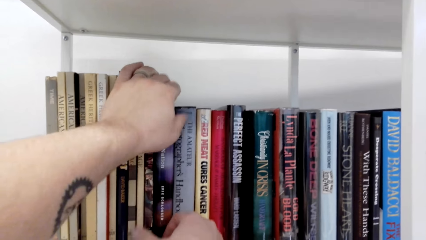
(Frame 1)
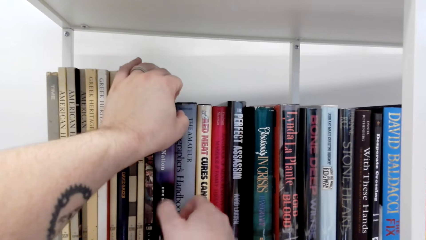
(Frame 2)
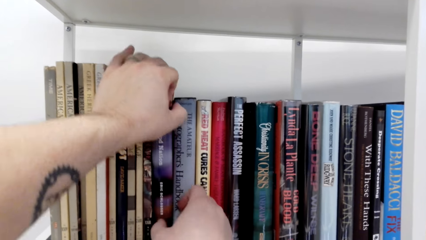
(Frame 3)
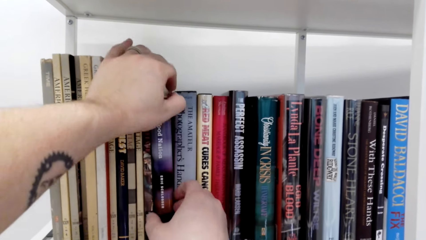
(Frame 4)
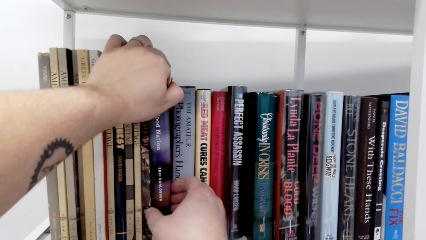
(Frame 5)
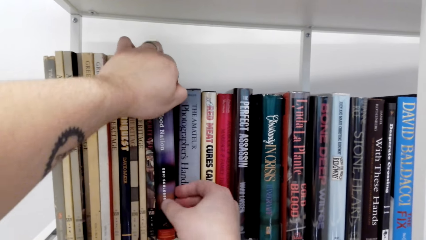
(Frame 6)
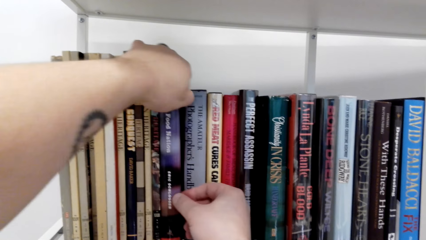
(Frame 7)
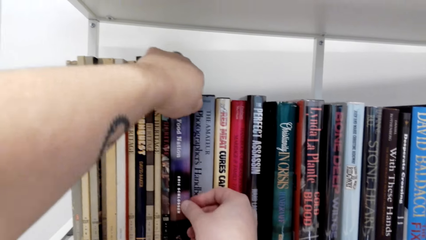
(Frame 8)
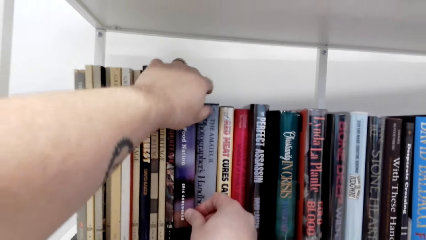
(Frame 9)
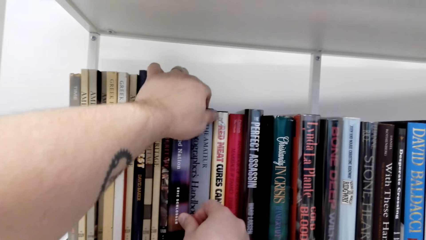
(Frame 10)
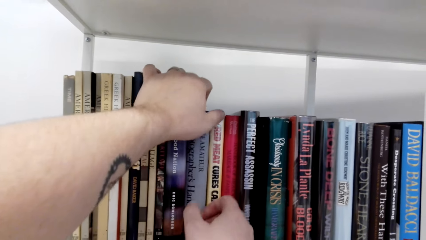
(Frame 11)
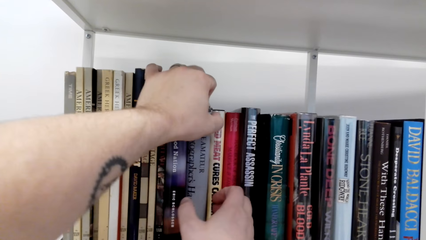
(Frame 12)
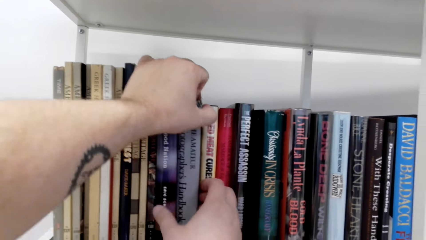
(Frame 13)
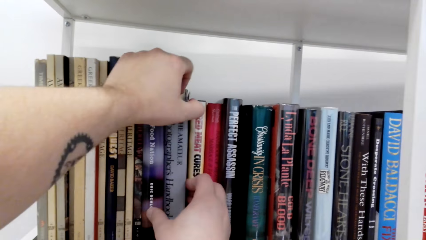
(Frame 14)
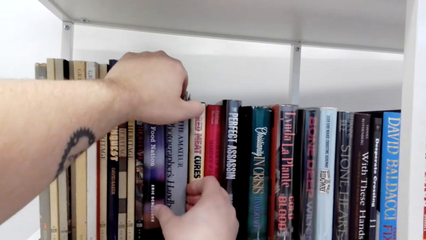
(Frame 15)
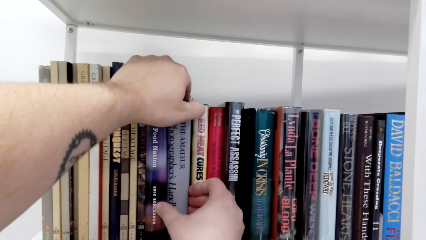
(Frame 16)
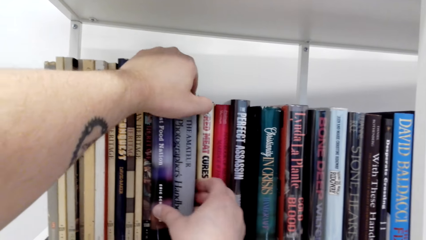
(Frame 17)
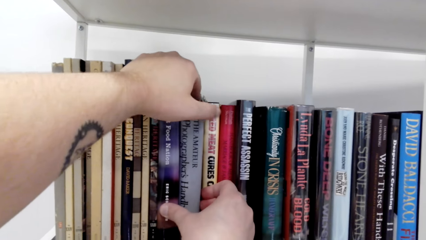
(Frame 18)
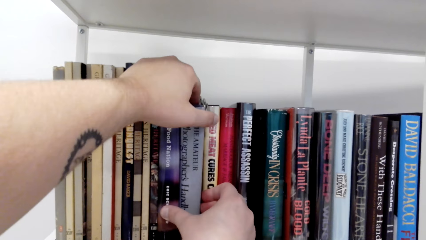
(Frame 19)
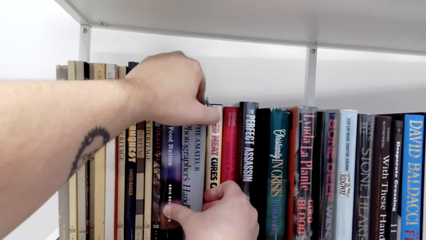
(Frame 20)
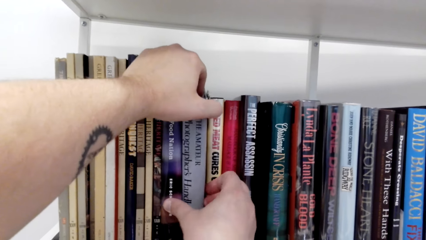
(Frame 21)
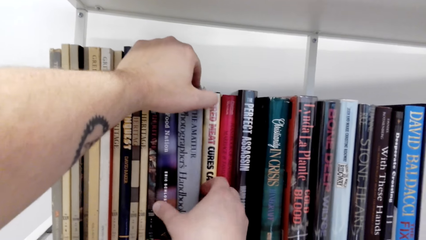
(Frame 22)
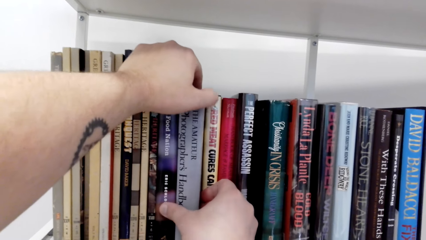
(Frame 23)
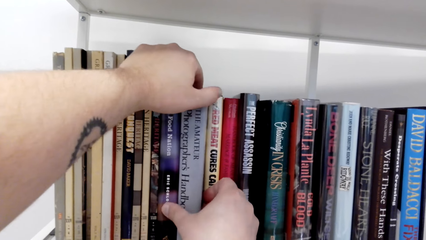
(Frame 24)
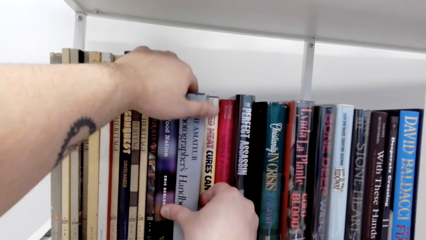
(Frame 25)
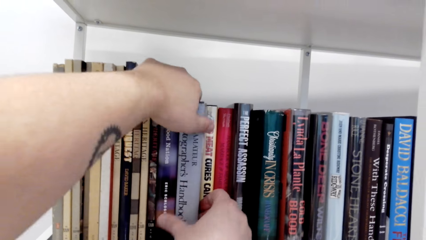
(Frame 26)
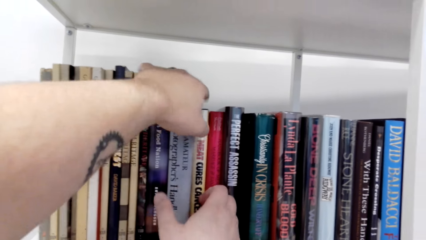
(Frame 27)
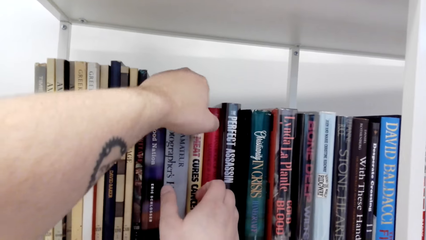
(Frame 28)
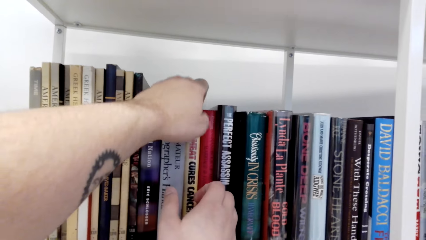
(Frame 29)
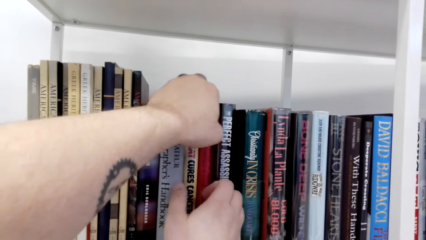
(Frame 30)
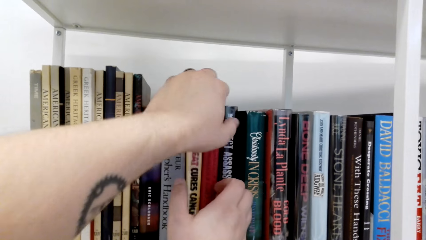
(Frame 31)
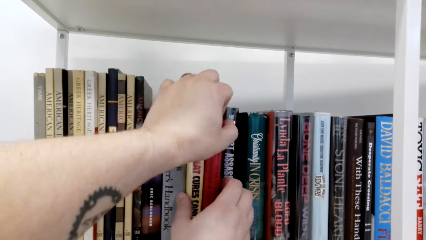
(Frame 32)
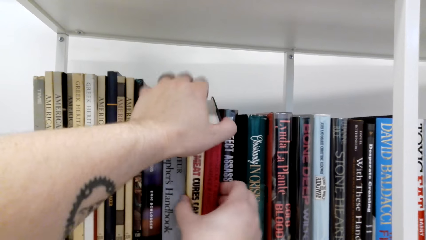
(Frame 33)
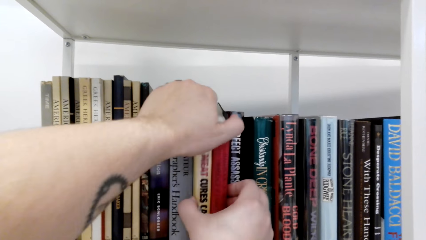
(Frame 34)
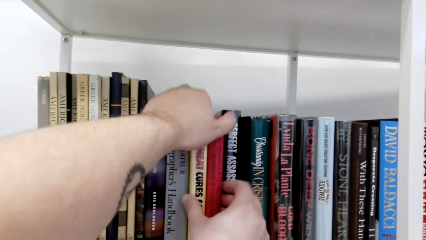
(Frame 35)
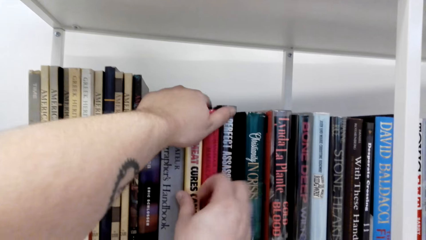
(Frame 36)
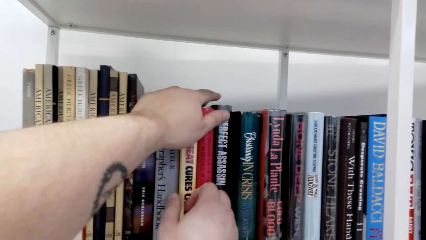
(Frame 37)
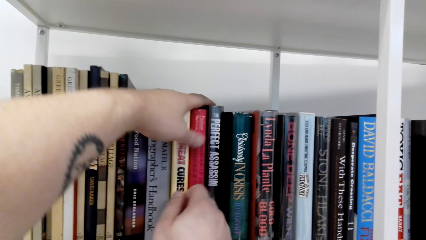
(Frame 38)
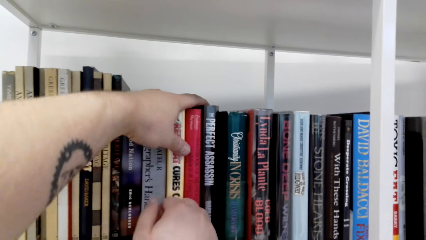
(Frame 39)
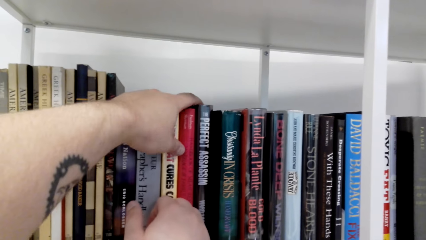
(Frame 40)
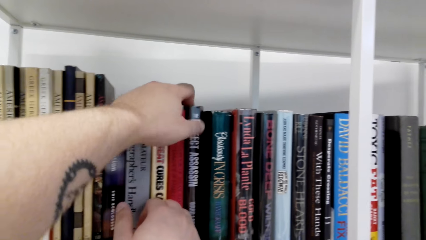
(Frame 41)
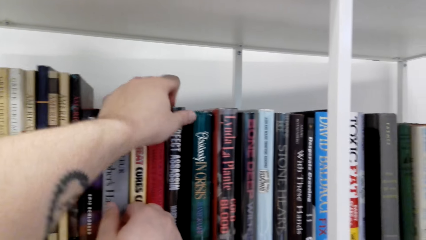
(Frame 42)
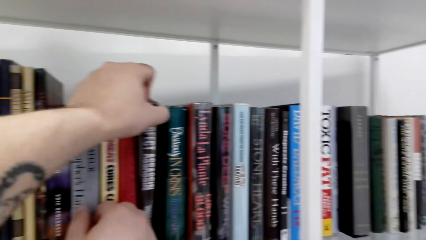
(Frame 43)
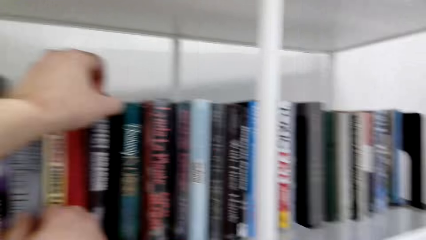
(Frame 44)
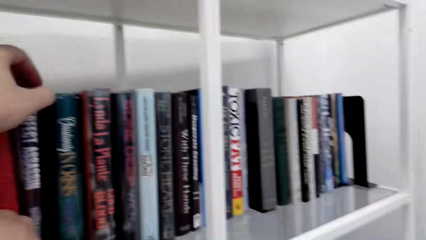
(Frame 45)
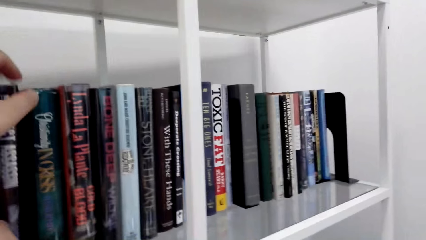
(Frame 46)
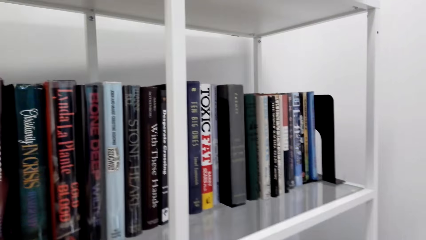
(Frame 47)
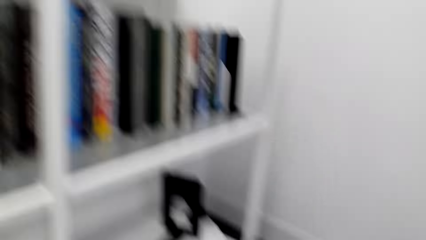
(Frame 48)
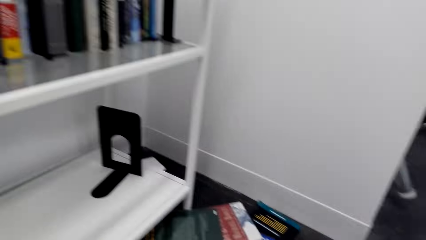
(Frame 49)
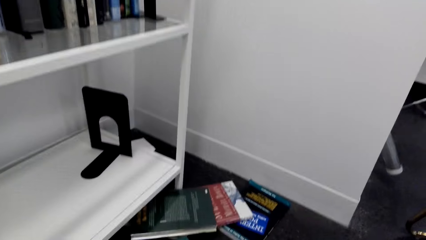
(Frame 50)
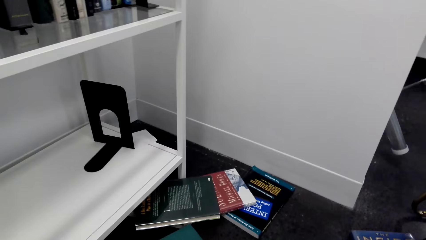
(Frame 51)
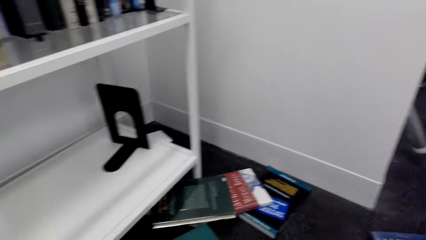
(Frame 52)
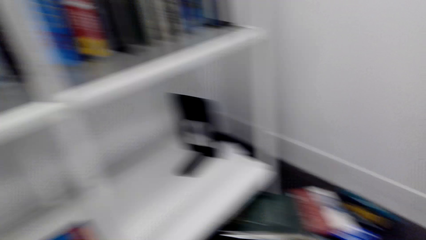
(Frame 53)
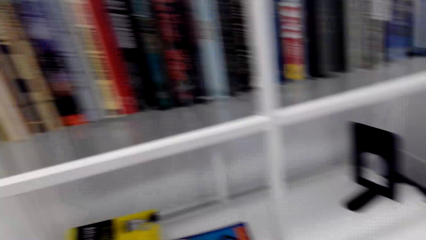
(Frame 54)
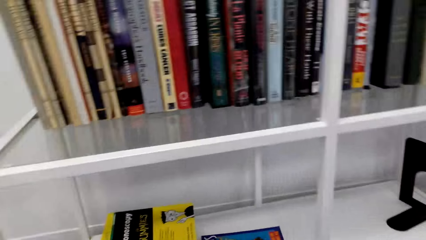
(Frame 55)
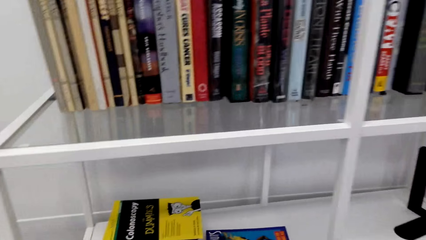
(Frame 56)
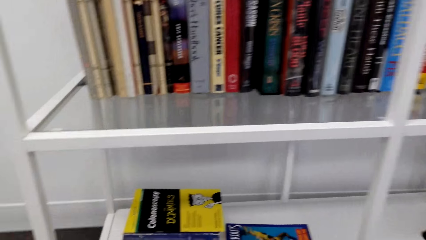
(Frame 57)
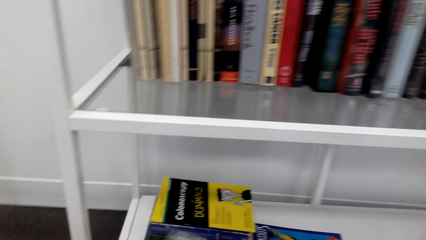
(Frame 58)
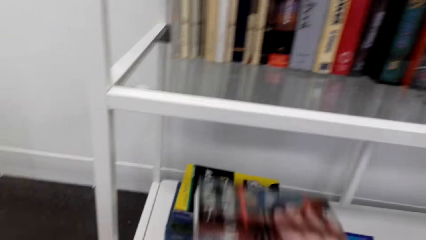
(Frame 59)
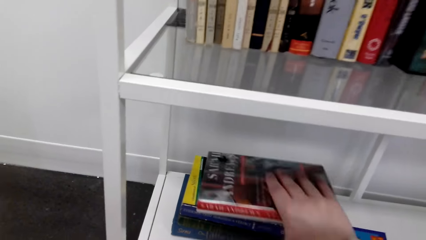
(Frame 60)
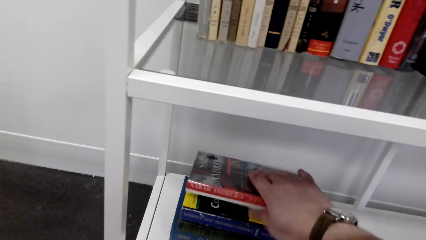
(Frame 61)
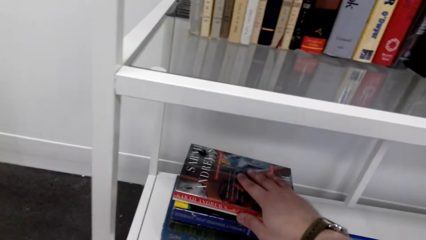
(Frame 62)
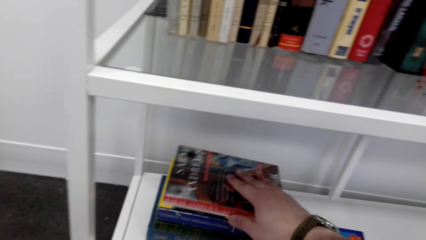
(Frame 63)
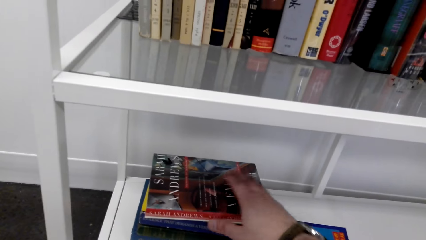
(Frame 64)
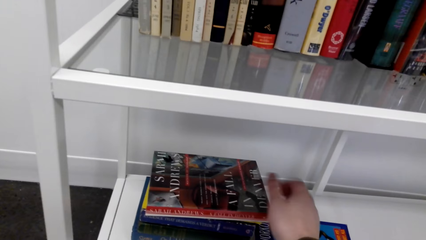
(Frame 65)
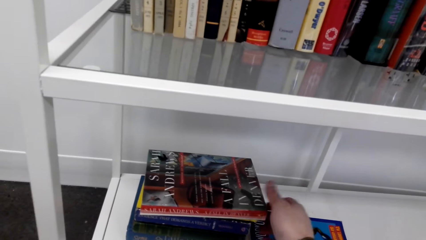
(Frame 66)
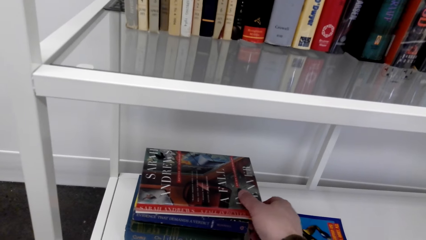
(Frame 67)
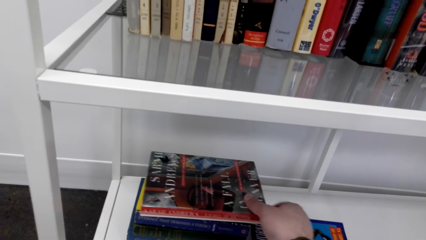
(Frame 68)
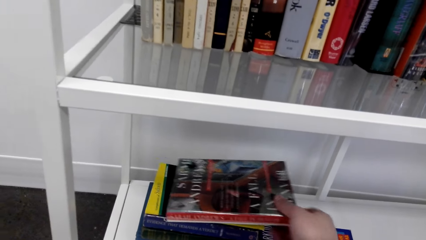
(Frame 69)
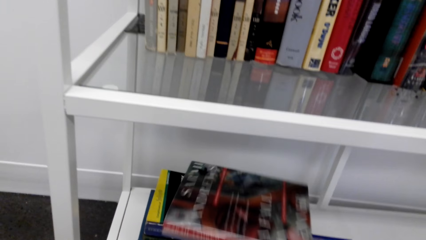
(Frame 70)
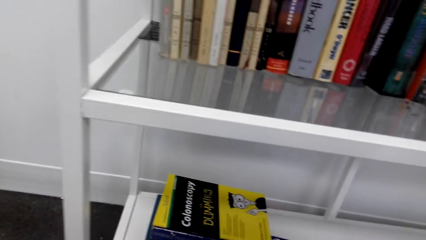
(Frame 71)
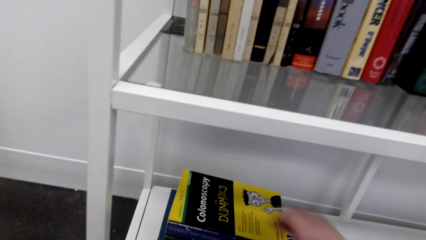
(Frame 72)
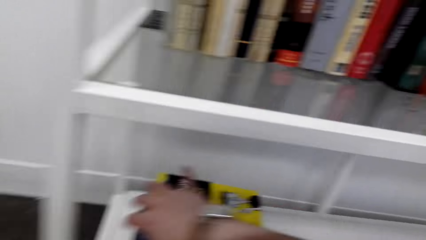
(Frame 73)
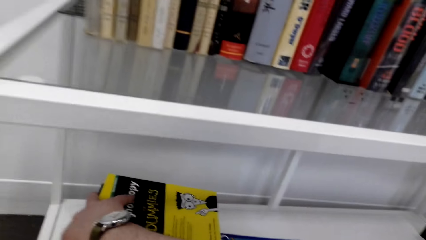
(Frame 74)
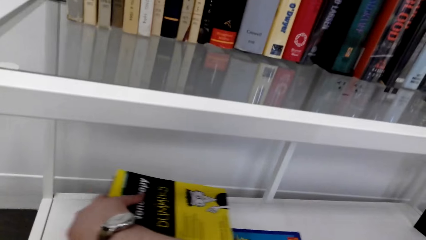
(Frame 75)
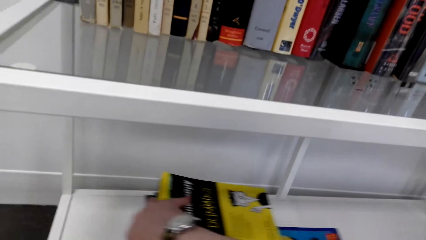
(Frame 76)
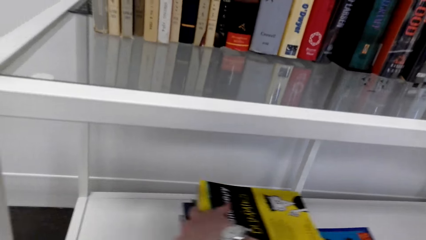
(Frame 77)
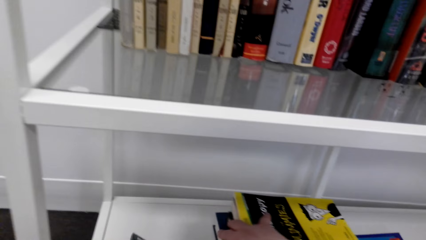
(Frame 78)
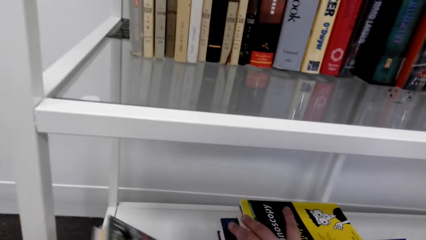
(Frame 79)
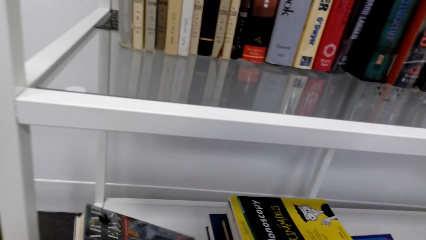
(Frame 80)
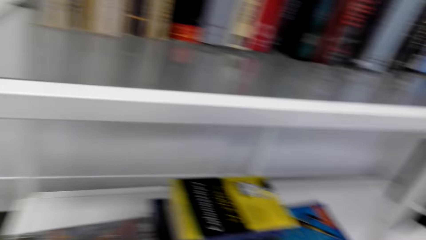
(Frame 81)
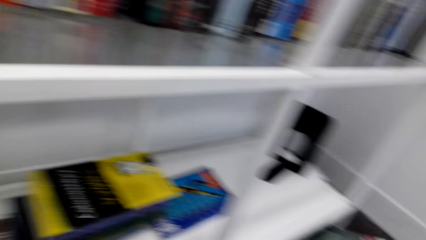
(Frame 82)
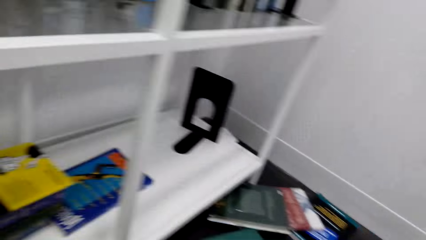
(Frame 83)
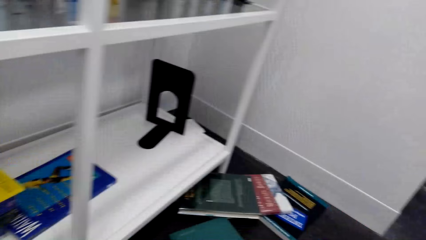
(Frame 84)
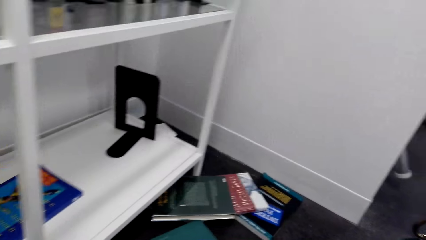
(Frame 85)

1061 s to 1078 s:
The camera wearer fixes the books on the shelf. They put the book on the shelf. They arrange the books on the shelf.
